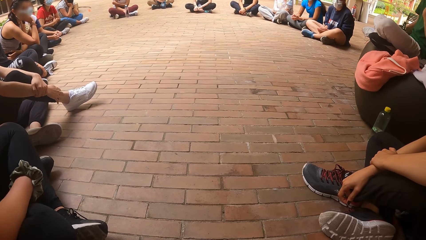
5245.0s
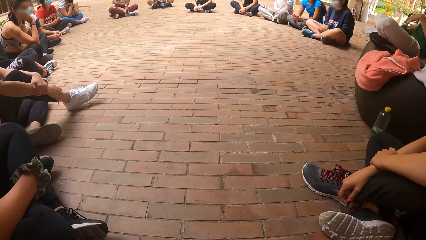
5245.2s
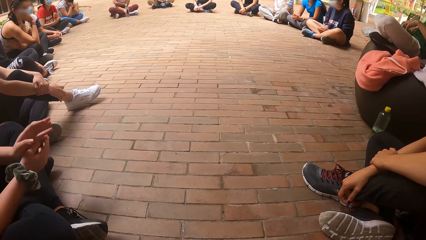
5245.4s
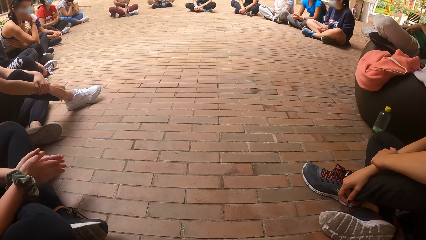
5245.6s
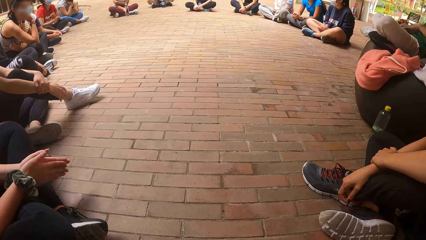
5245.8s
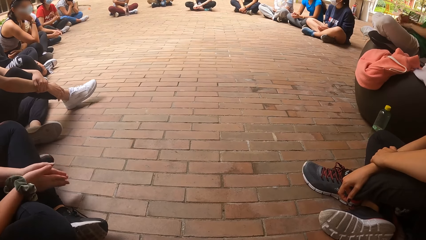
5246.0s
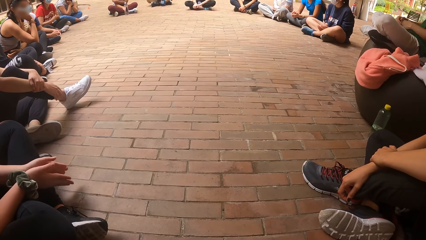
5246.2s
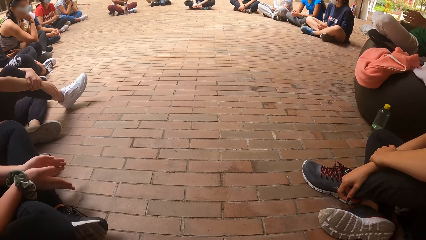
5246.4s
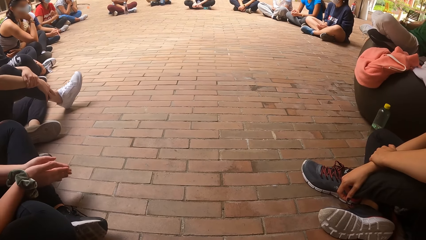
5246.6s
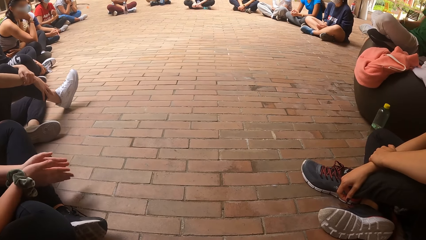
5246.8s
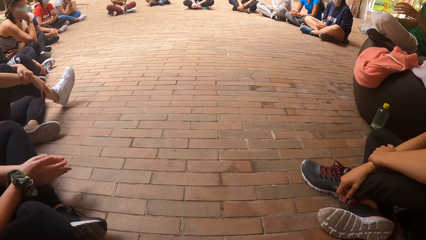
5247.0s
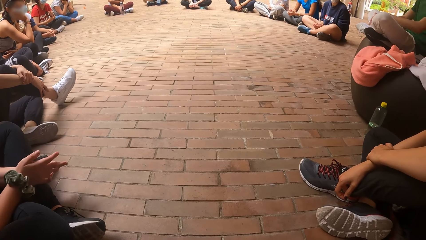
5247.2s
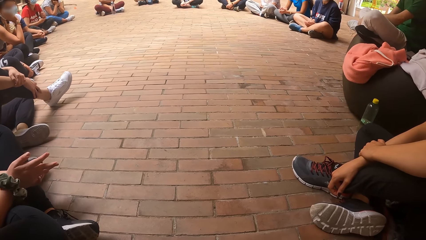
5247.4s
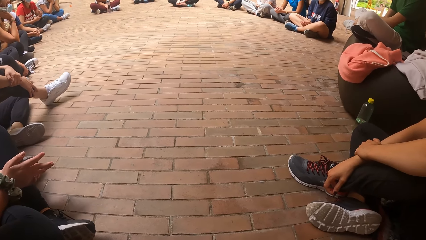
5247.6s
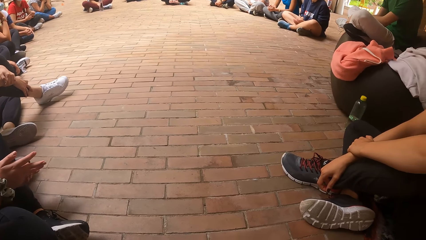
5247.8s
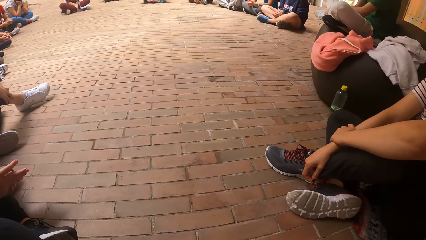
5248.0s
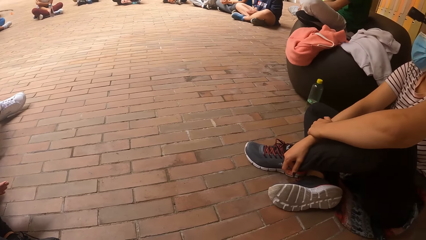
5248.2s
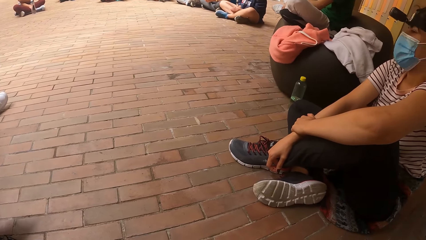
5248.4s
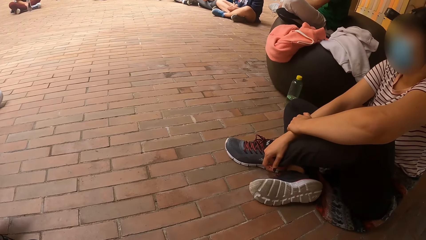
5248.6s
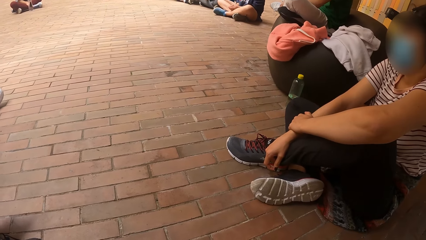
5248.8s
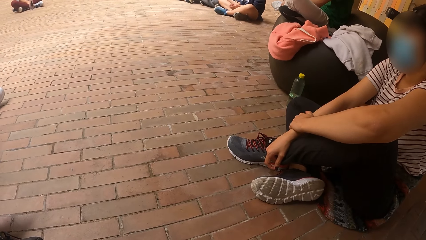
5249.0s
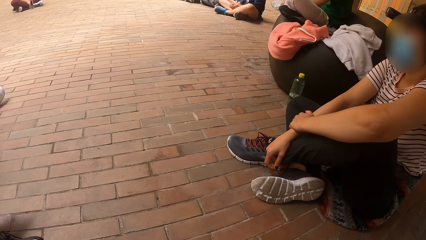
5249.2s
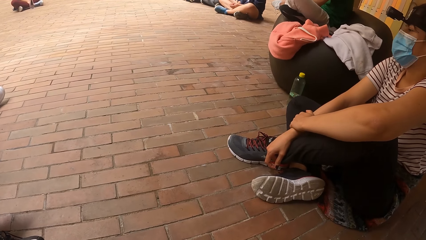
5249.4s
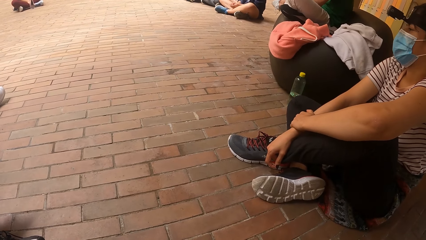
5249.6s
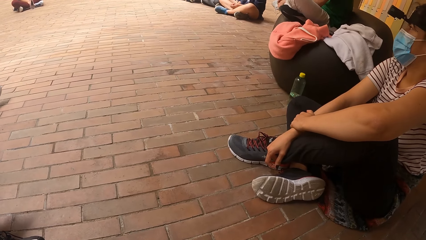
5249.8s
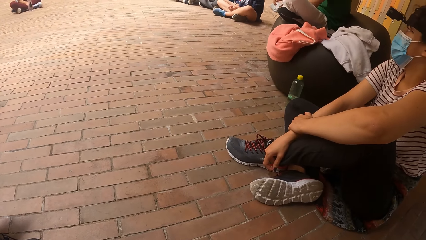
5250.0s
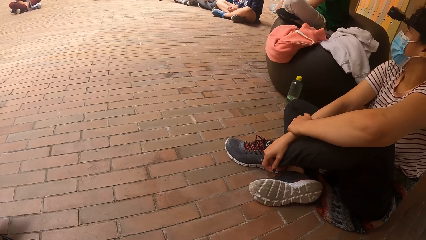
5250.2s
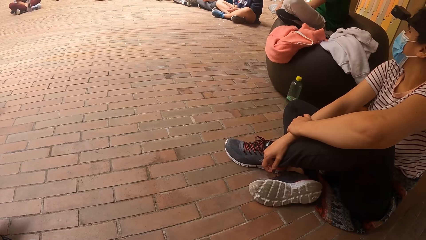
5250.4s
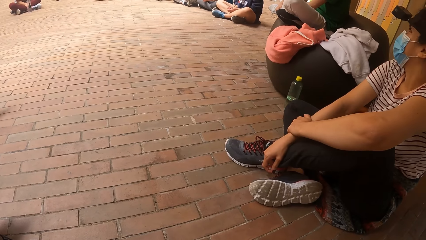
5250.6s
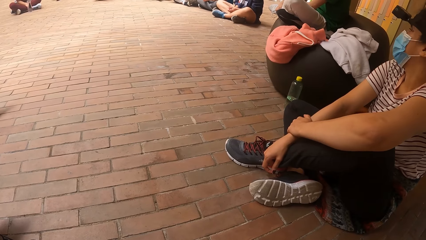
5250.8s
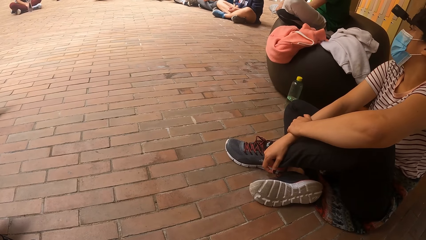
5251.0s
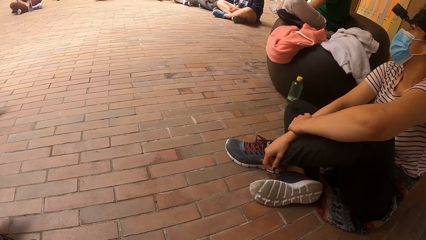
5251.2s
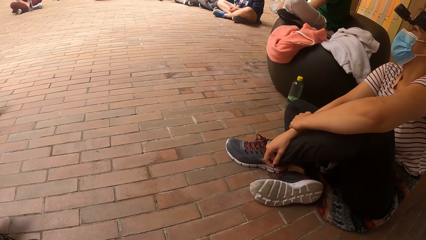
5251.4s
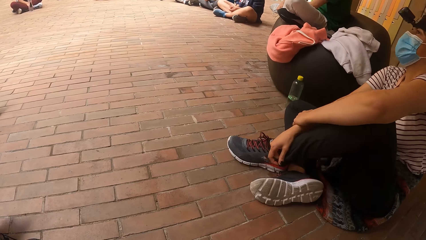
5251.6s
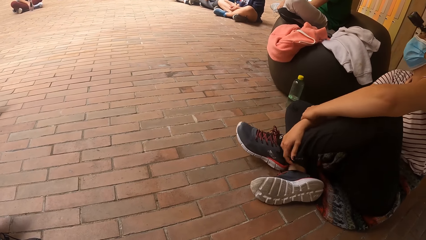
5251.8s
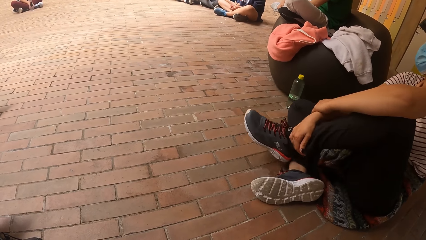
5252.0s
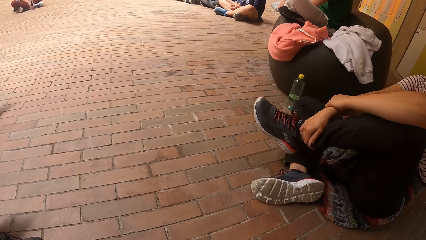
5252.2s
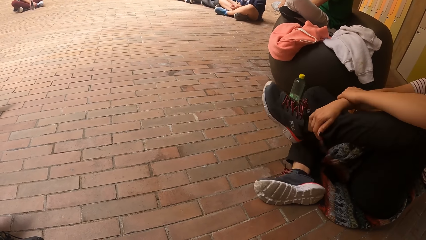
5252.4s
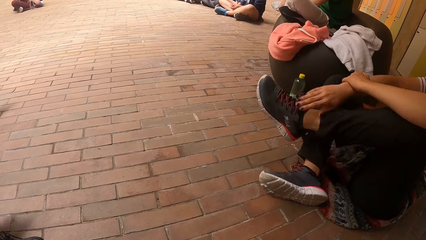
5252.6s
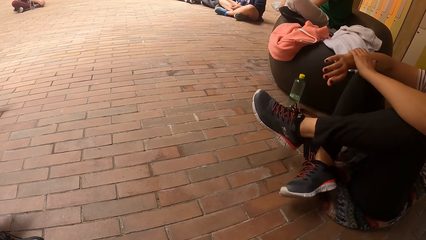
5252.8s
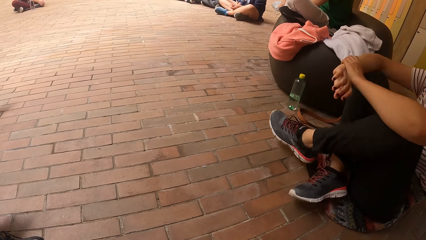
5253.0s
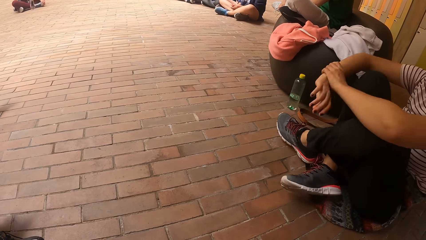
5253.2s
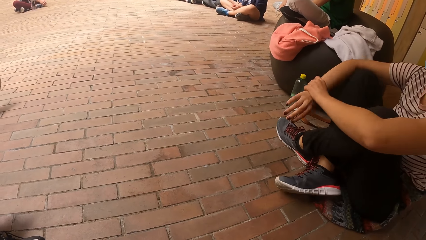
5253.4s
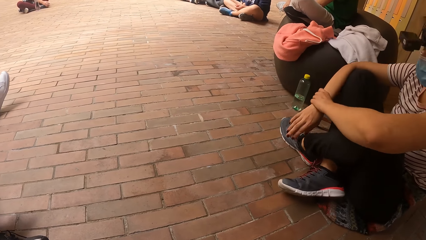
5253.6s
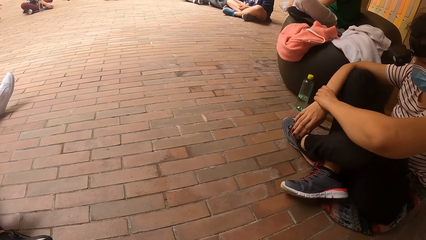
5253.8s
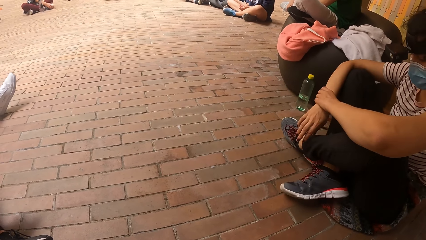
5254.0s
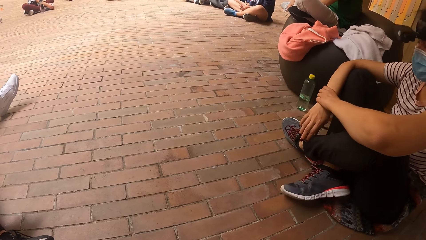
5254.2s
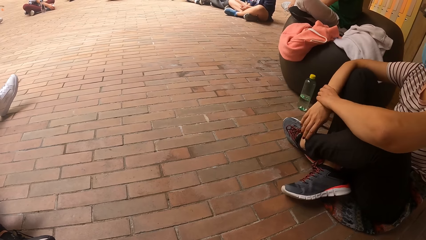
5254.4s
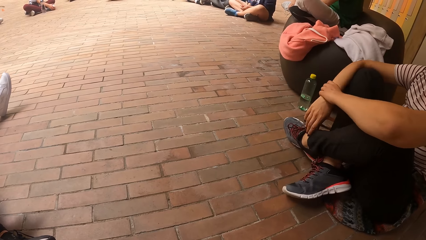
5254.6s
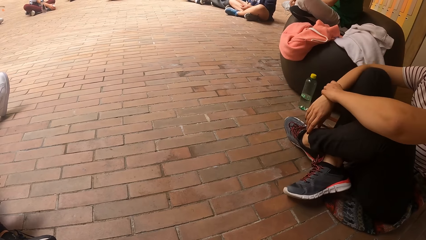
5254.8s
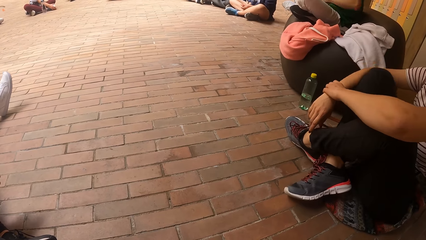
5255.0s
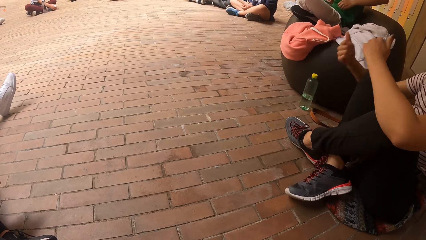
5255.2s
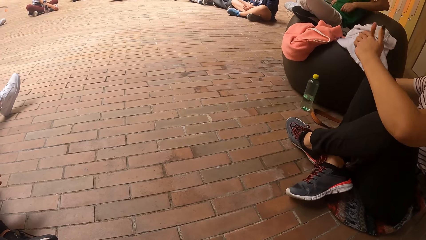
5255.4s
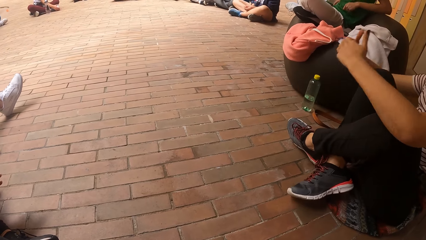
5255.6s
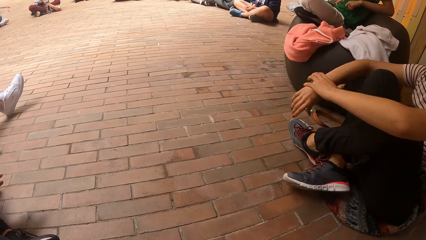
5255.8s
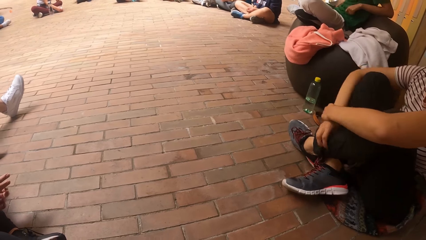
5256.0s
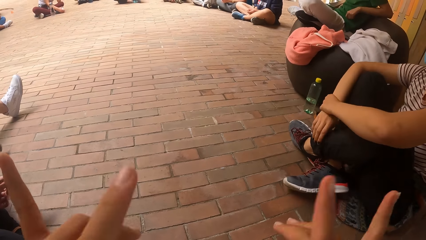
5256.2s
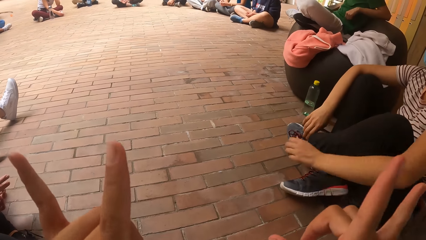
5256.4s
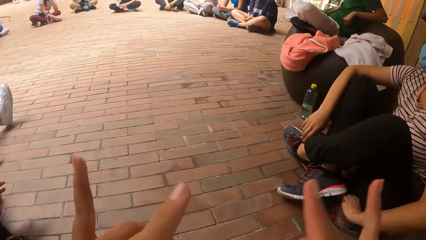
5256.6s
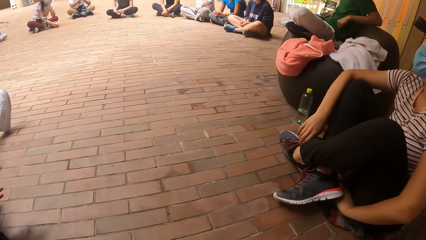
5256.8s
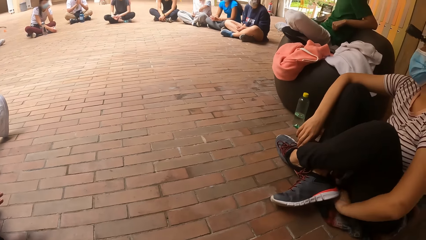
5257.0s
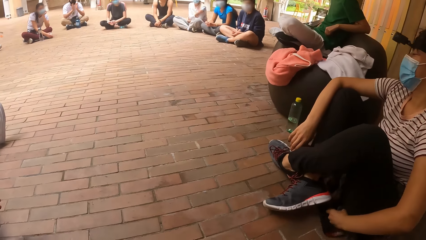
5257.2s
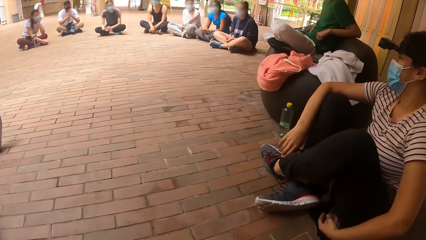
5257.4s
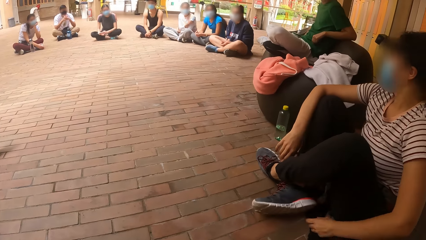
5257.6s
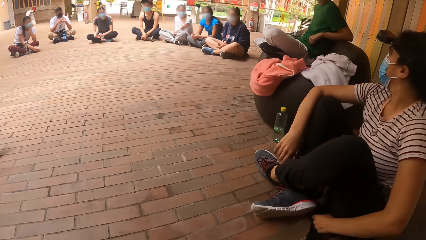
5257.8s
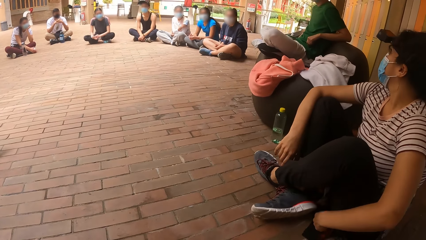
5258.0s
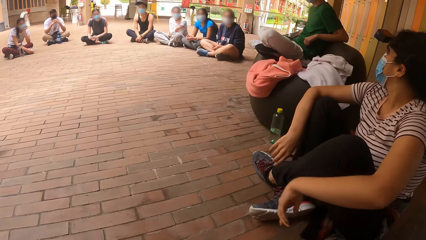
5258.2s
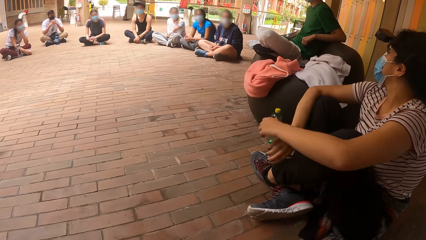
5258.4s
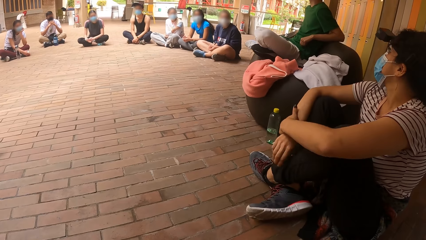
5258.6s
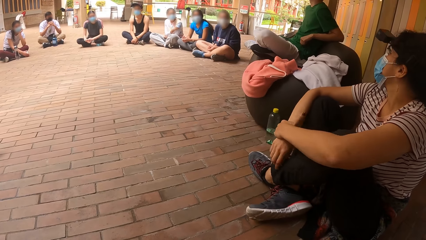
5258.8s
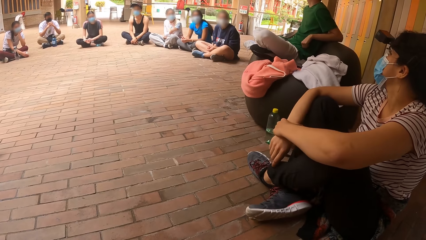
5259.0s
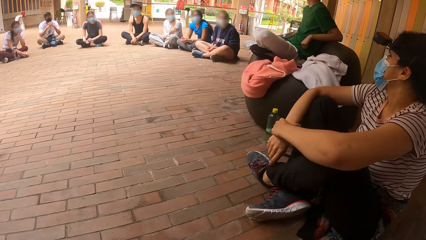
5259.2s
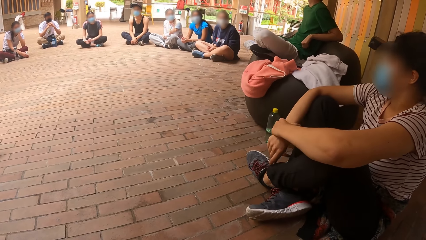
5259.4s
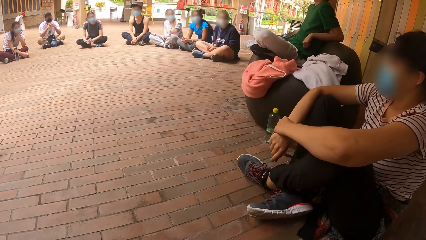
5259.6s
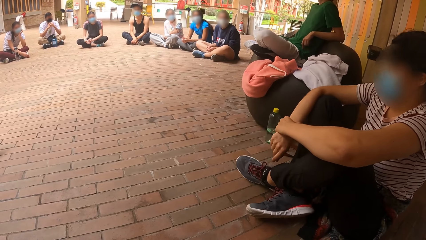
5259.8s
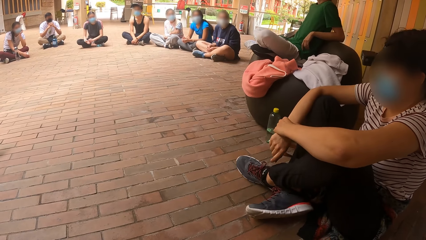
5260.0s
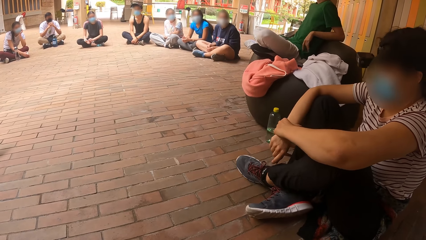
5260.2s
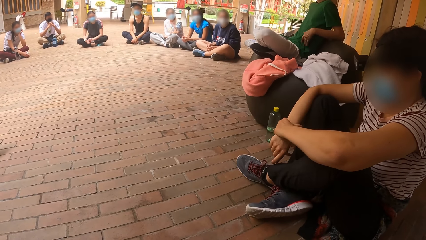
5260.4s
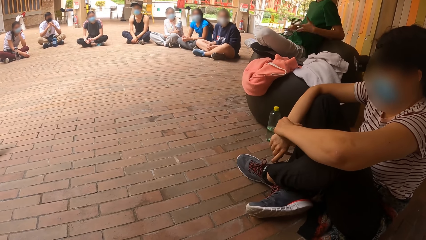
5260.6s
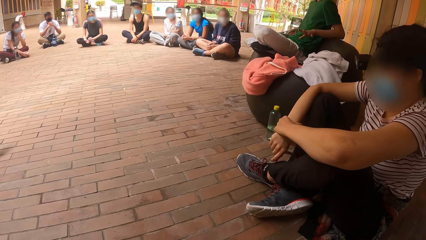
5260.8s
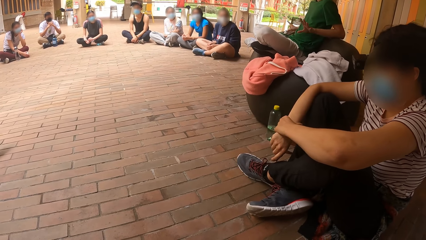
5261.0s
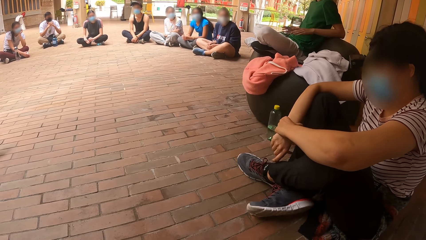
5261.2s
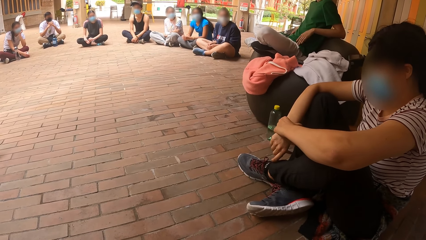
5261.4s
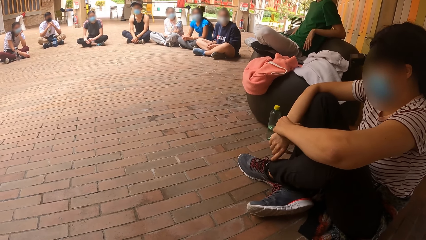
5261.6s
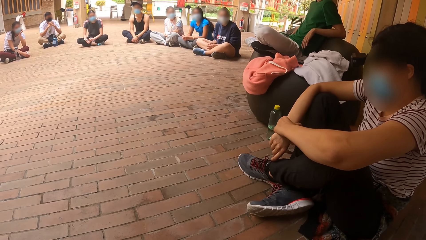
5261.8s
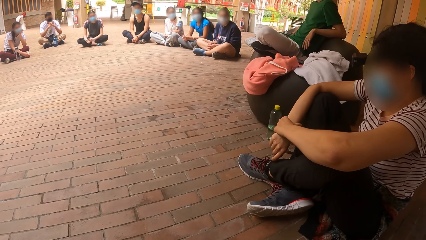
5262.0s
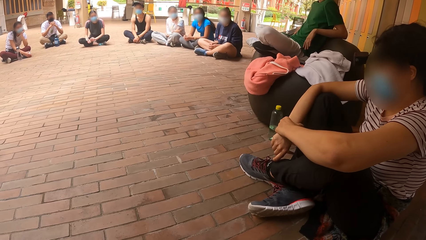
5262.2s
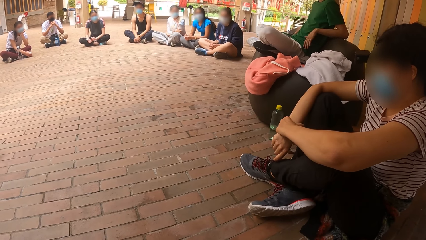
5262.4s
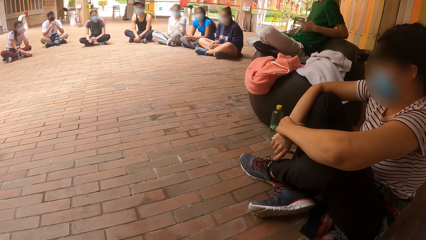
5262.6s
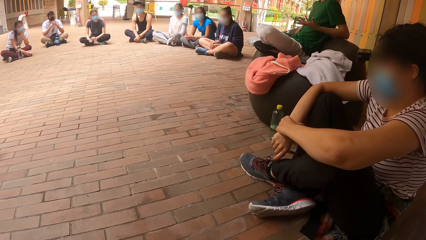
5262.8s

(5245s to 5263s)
A woman puts hands together. The camera wearer stares at another woman. The other woman moves on the floor. The other woman gives thumbs up with her hands. She moves hands. The camera wearer gesticulates with her hands. The other woman adjusts her cloth with her left hand. She moves her sweater on the floor. A man moves hands.
